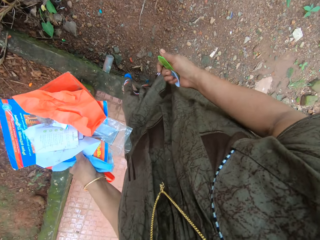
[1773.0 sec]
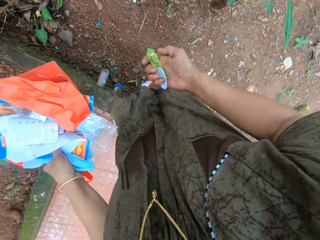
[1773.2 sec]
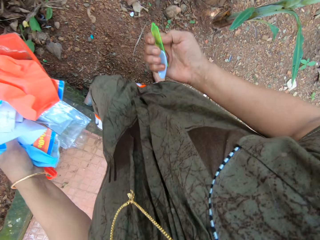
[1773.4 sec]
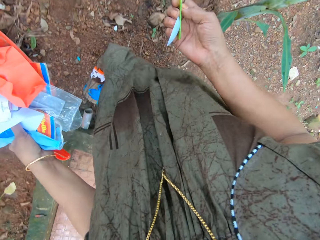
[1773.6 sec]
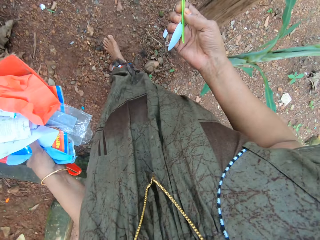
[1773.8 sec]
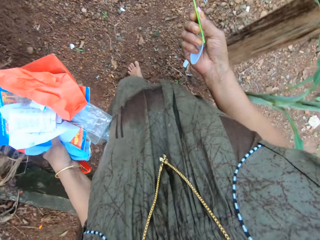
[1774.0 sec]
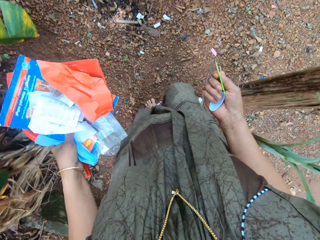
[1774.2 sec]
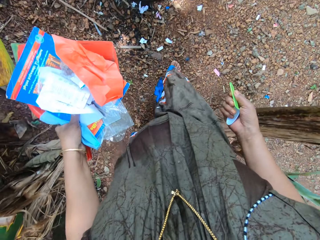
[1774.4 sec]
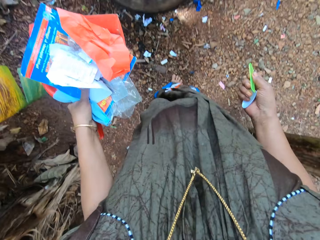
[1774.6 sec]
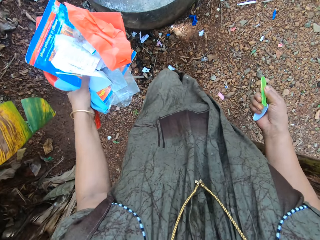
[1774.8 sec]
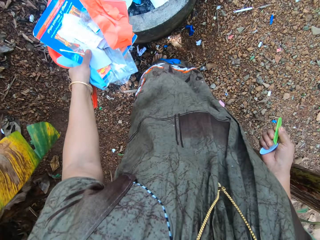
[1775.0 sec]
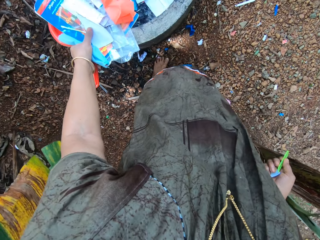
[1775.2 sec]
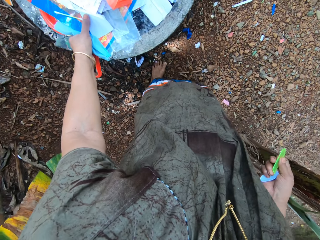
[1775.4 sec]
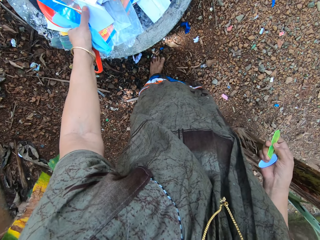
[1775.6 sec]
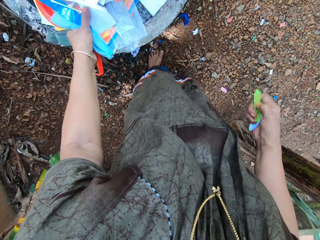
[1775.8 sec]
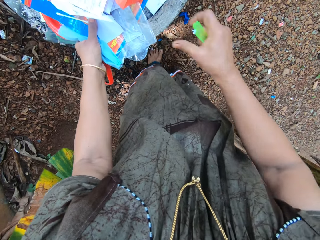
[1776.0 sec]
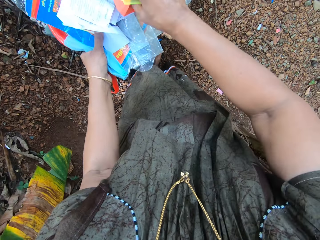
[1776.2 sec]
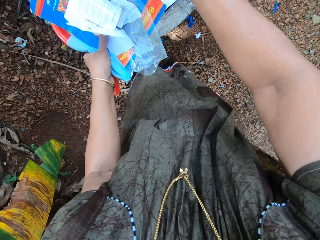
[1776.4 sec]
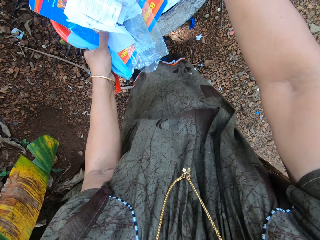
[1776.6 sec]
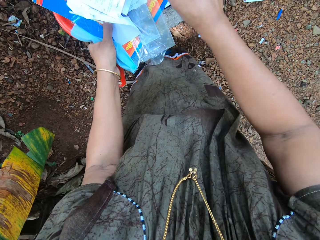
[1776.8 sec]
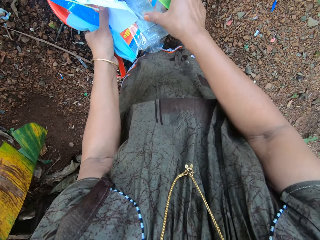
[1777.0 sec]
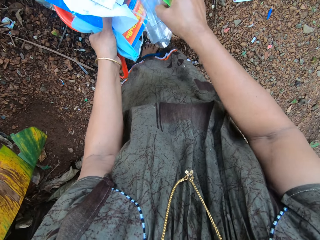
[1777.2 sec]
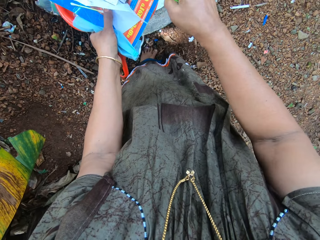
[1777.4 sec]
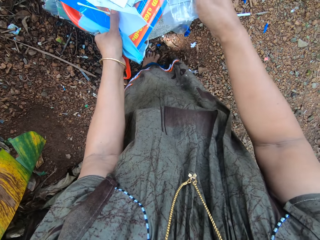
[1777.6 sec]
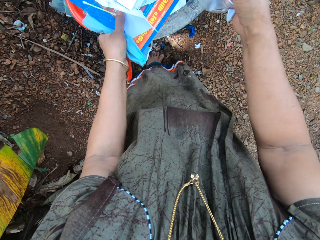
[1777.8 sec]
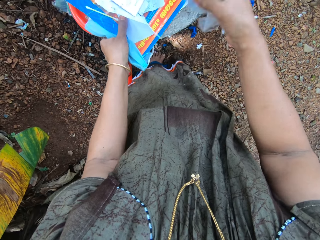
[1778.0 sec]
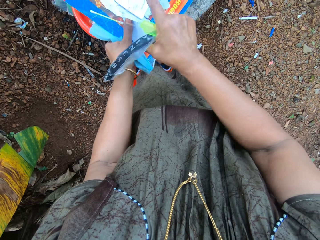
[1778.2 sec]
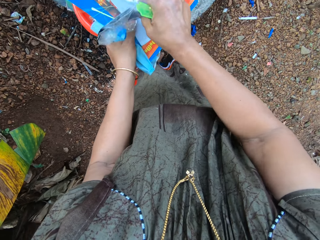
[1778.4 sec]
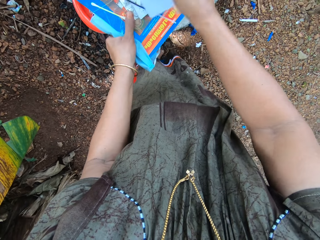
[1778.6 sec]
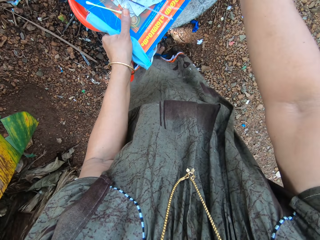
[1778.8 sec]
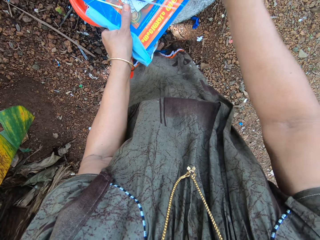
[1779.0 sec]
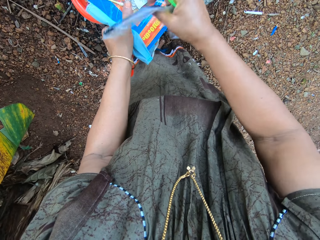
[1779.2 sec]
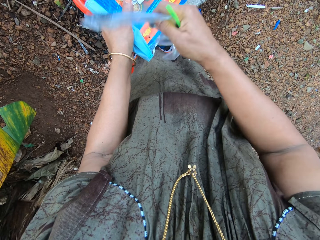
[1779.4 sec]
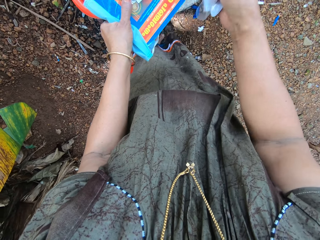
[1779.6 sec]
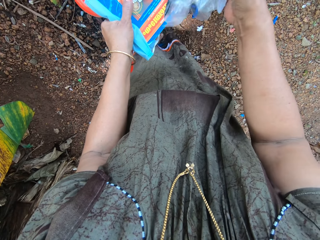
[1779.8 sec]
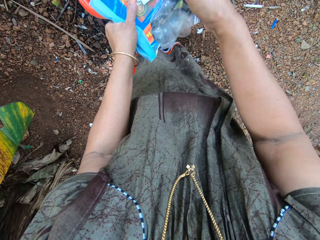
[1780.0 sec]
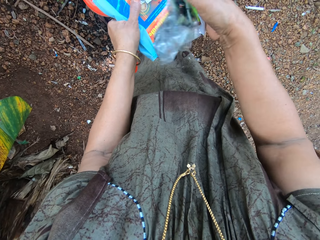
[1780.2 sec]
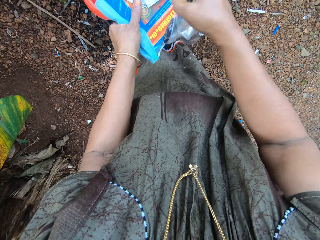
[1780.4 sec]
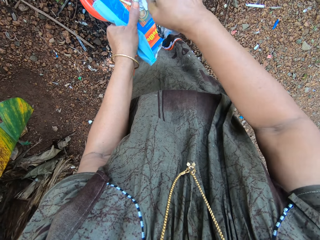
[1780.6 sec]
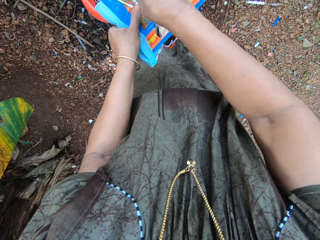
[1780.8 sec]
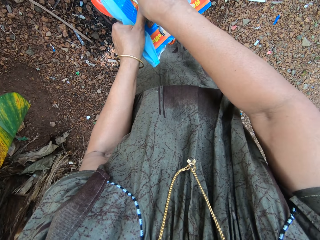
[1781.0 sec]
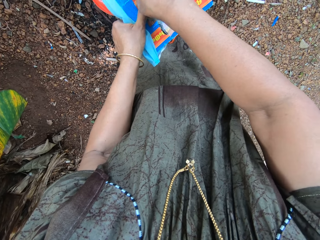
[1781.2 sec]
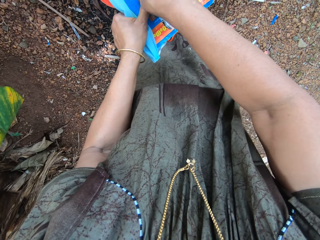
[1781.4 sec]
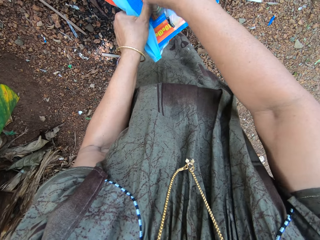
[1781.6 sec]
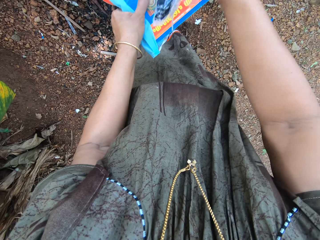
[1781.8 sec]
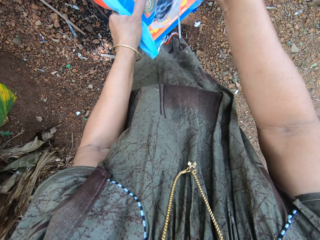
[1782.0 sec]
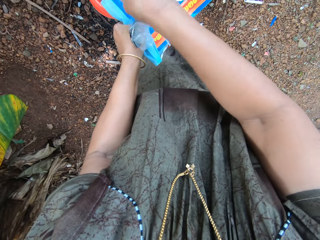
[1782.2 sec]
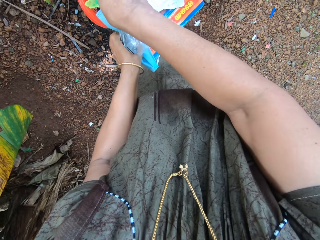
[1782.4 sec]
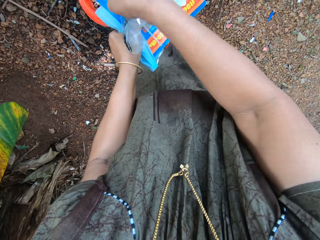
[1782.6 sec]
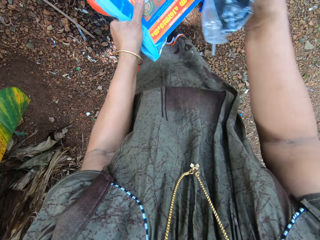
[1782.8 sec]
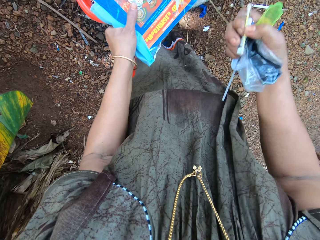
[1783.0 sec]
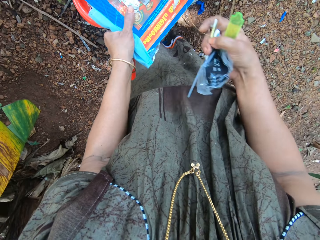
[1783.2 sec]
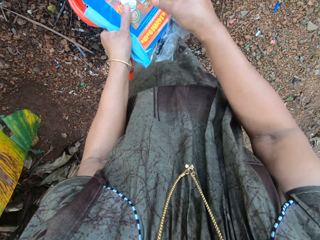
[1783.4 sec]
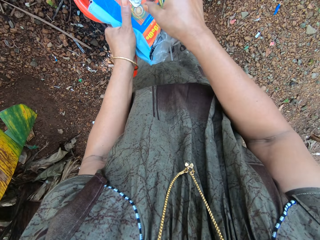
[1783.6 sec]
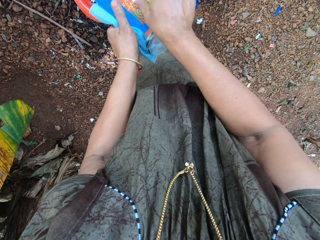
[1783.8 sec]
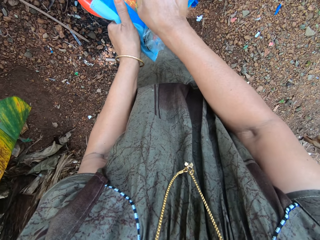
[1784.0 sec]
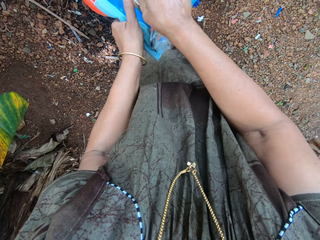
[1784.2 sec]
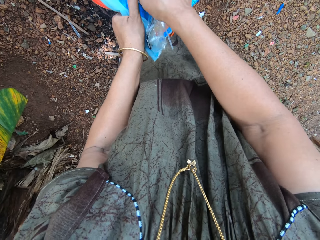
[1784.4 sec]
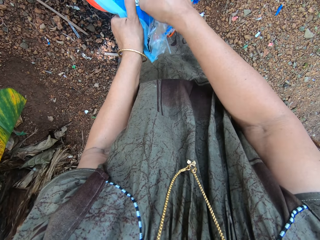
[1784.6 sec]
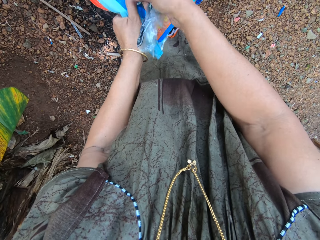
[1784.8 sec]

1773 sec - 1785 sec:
The camera wearer drops papers in a dust bin. She removes dirt from the dustpan with her left hand. She picks papers on the dustpan.

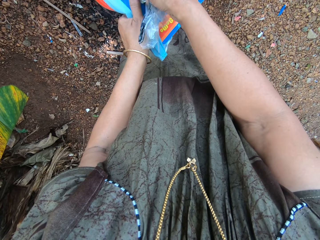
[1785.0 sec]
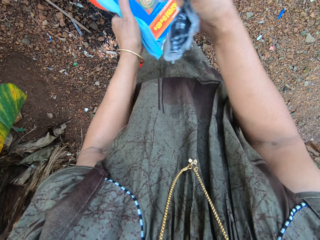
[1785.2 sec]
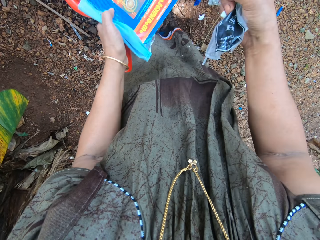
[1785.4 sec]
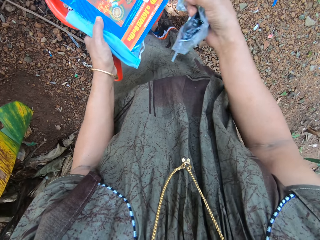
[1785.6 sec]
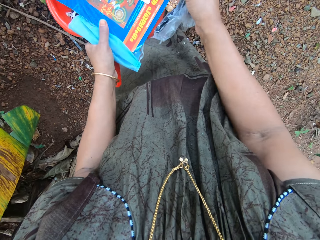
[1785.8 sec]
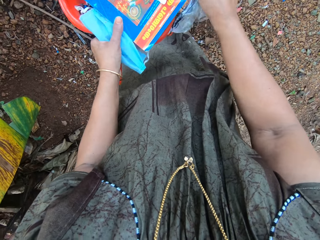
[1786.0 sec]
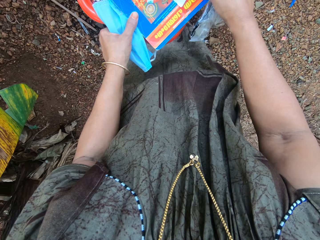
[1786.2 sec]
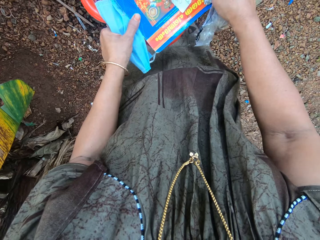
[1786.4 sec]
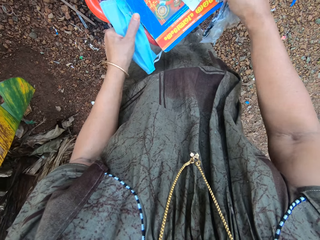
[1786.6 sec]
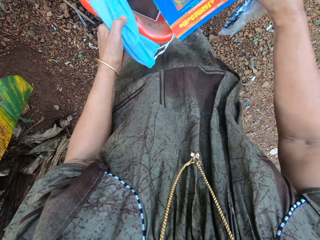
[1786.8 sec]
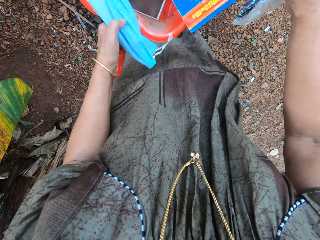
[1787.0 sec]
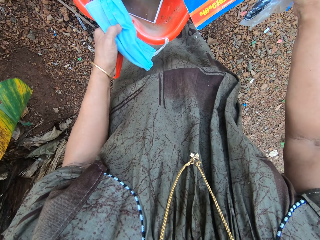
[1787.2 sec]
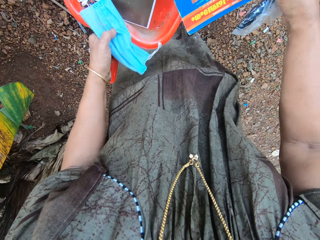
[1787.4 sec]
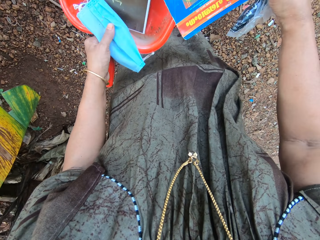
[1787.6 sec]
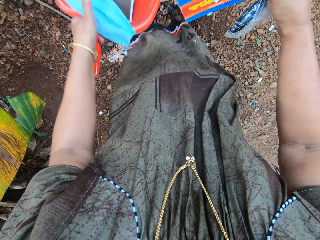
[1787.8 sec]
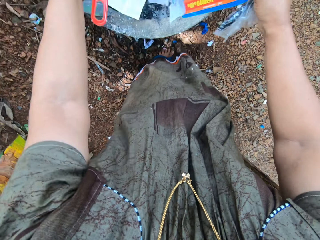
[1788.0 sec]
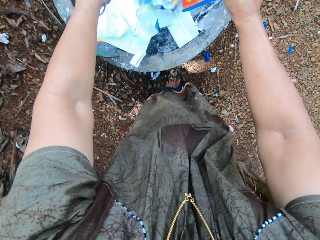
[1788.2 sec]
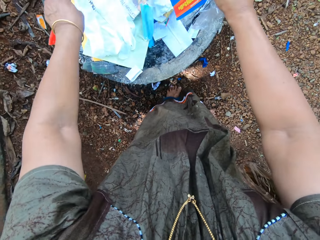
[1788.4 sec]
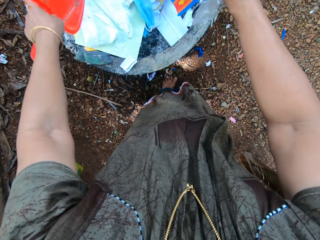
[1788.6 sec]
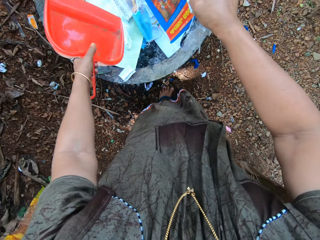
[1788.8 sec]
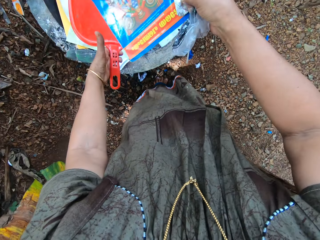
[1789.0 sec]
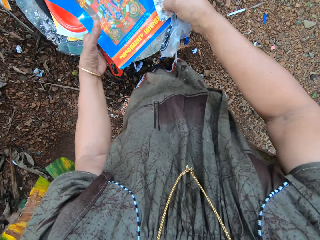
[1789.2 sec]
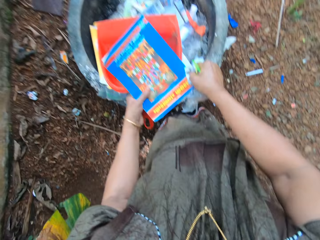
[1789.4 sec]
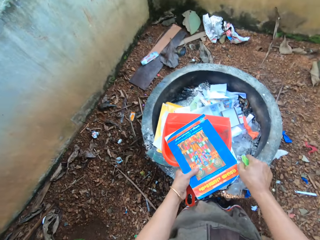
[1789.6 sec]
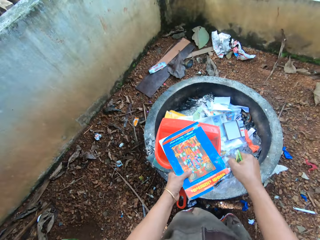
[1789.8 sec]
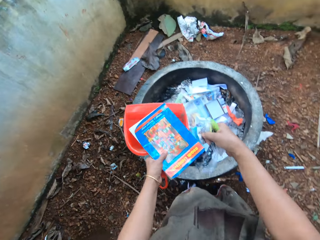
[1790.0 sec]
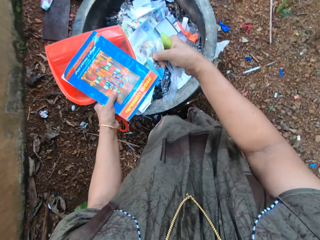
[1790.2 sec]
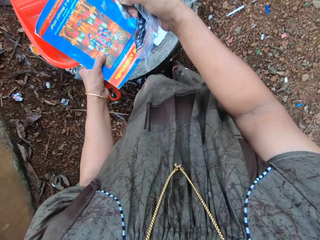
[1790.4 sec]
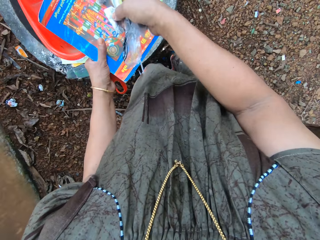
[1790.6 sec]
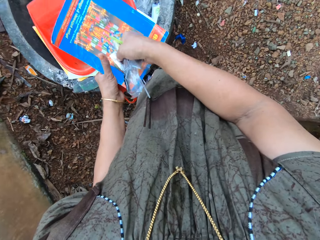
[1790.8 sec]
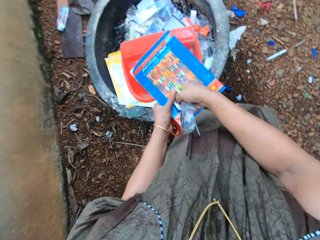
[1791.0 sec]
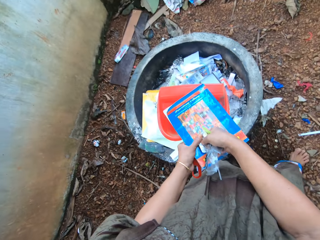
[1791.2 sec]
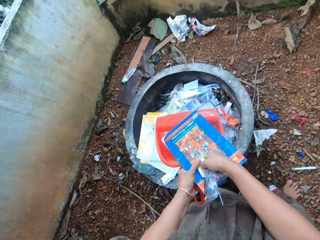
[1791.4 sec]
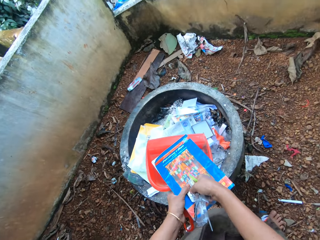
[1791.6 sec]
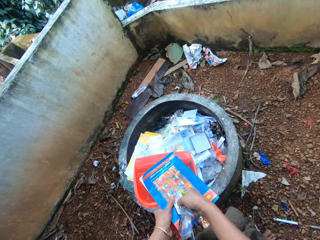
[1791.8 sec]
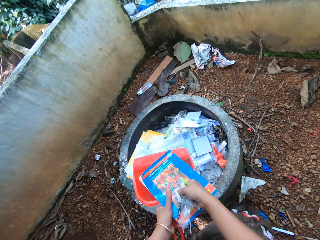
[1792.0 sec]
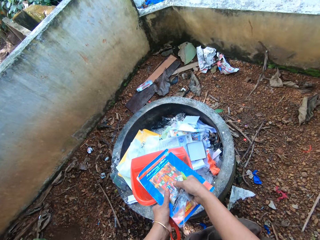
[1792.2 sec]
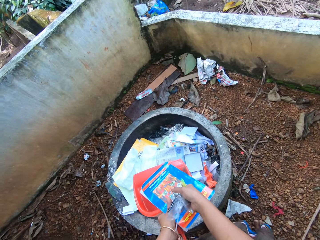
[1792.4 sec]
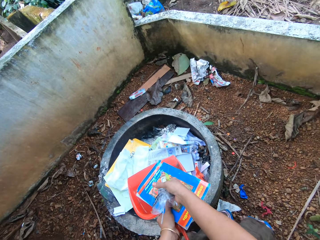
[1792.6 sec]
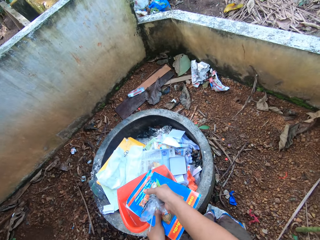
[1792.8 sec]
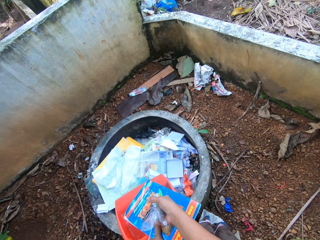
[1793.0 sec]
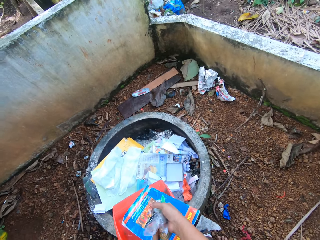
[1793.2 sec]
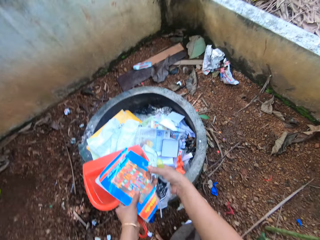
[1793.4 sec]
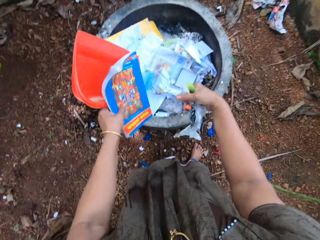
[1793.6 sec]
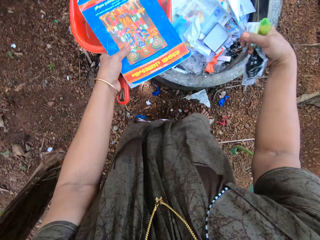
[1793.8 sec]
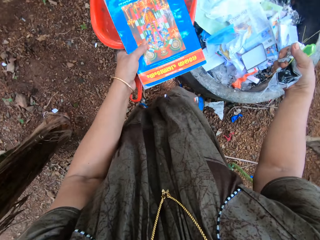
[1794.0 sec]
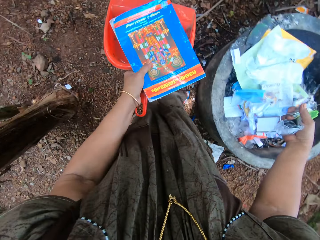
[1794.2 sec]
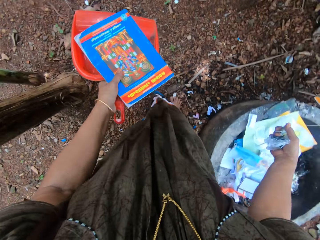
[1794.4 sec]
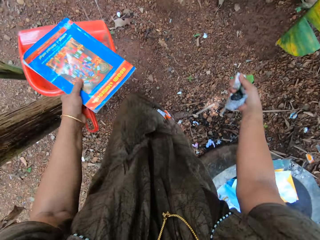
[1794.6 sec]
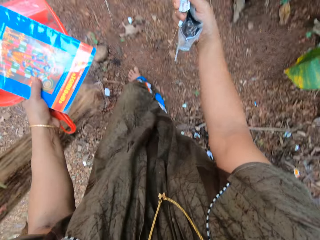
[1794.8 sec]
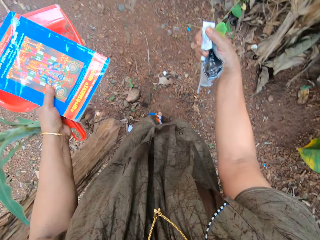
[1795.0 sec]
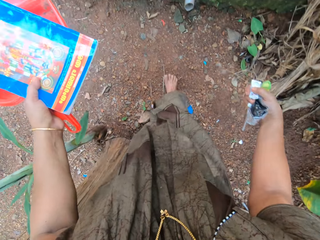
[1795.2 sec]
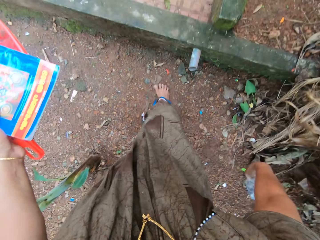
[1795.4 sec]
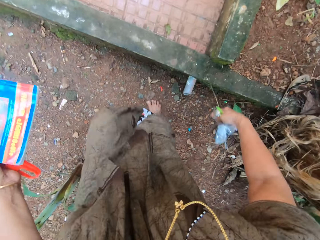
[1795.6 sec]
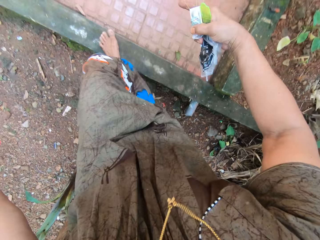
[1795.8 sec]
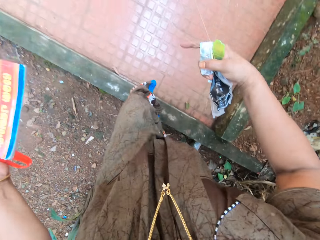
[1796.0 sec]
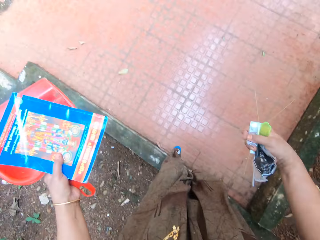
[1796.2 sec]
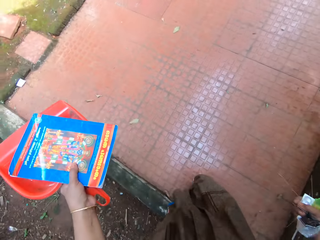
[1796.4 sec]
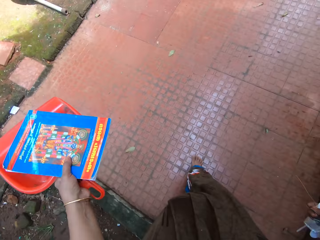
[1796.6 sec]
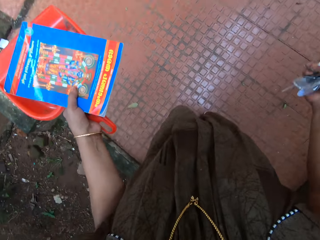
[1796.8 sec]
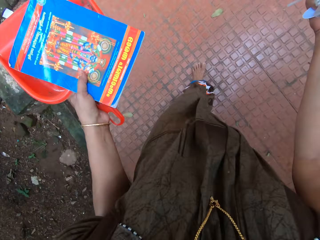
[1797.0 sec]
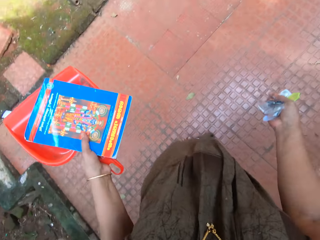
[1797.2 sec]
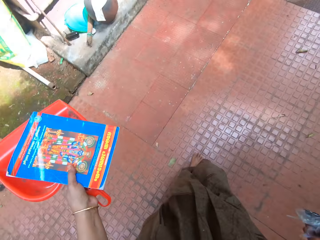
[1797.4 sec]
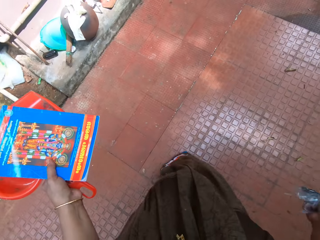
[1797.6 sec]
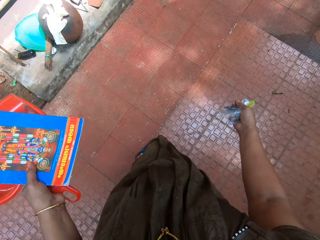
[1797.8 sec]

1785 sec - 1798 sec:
The camera wearer trashes dirt or papers from the dustpan into the bin. They walk towards the apartment.
